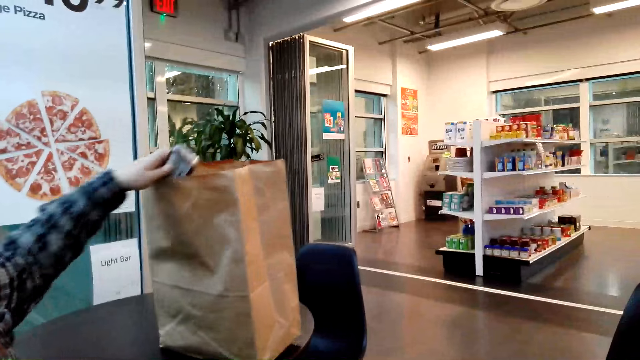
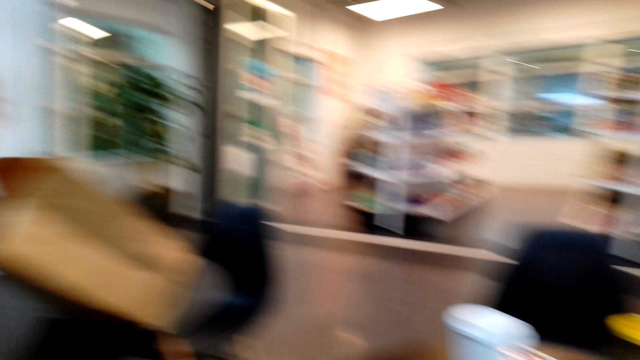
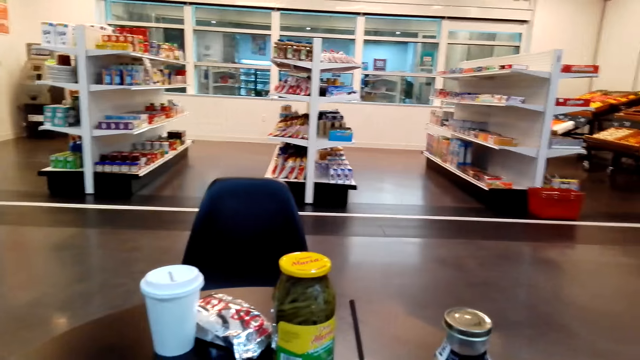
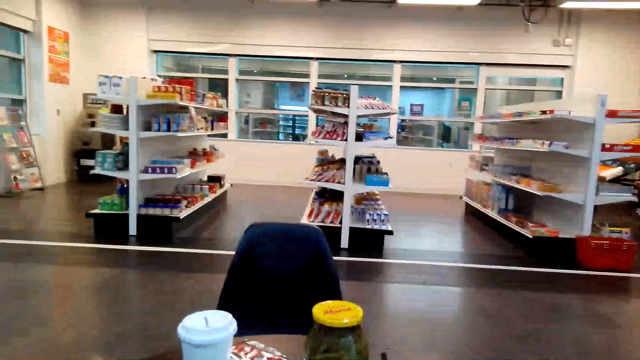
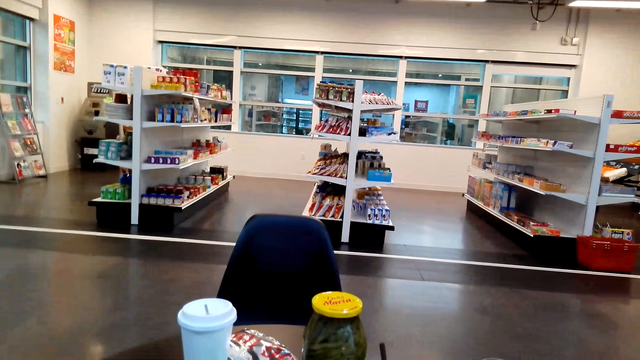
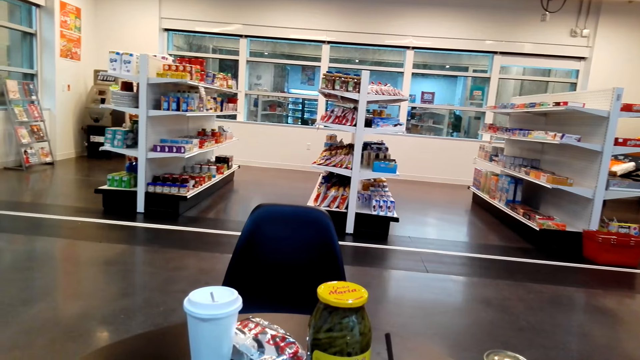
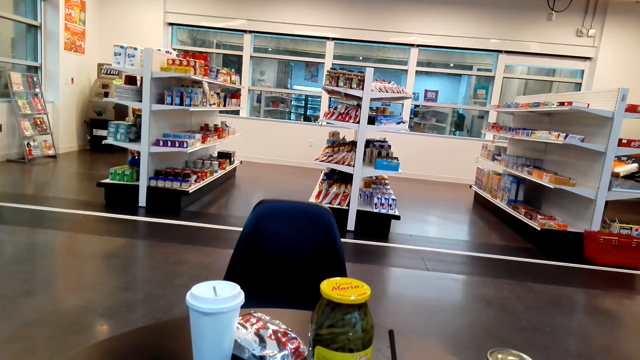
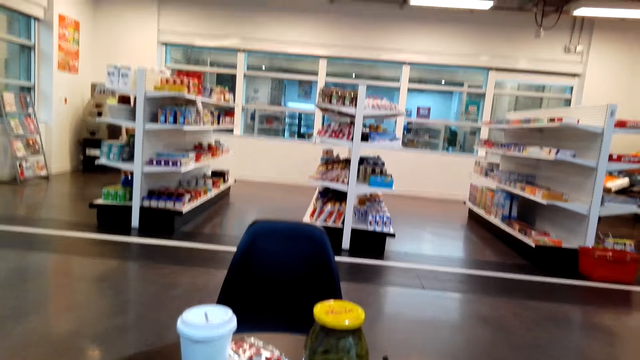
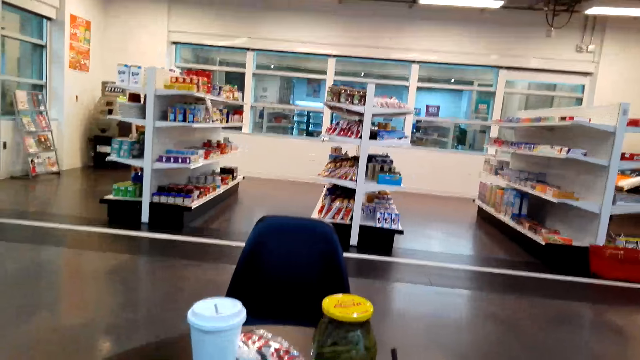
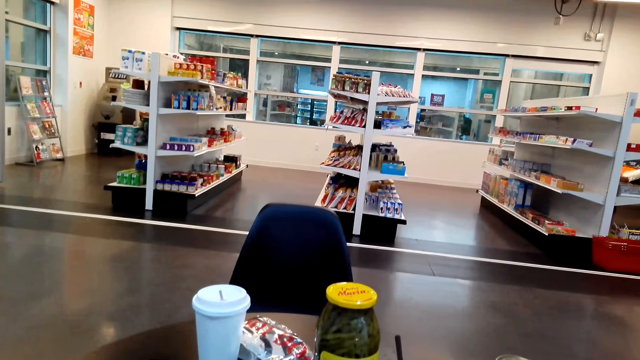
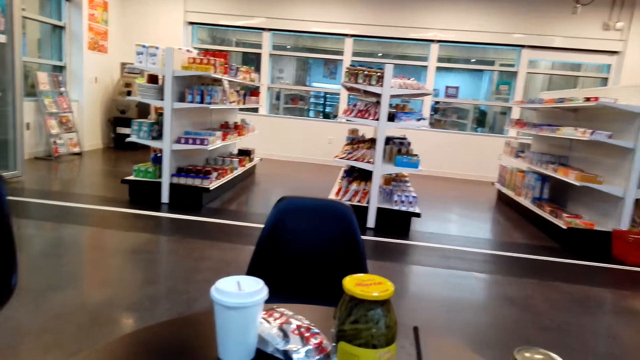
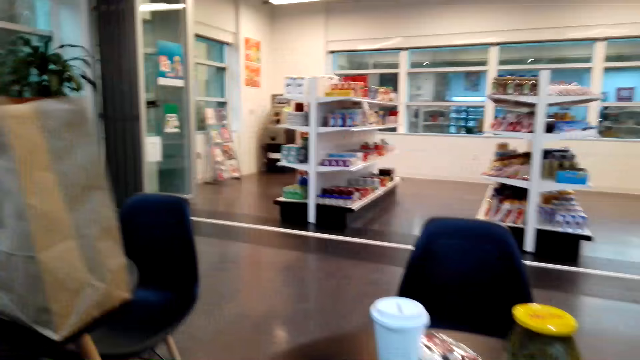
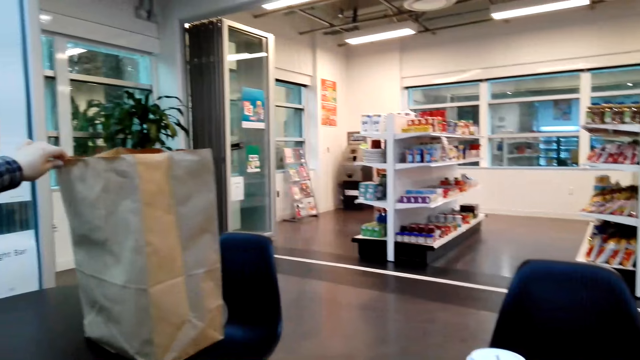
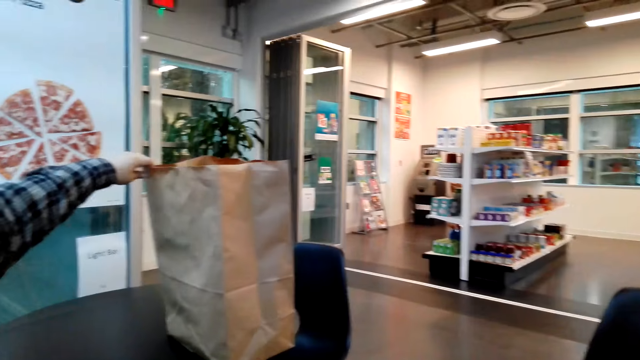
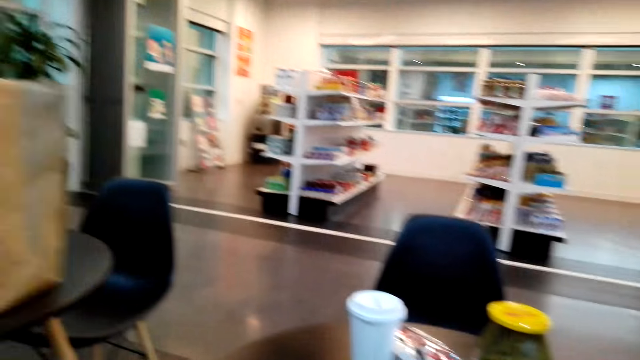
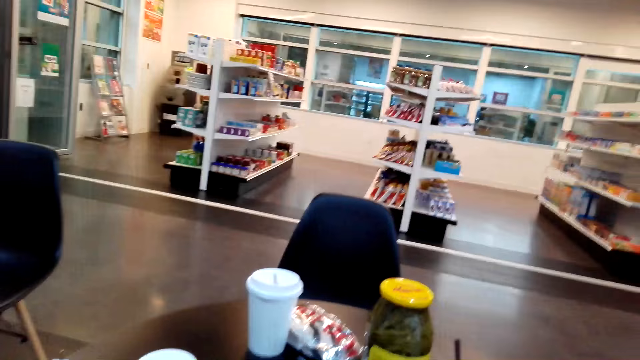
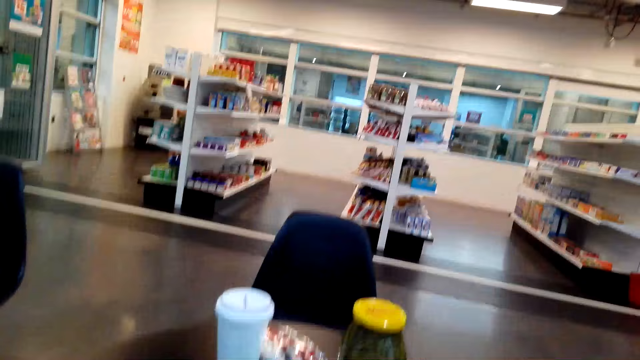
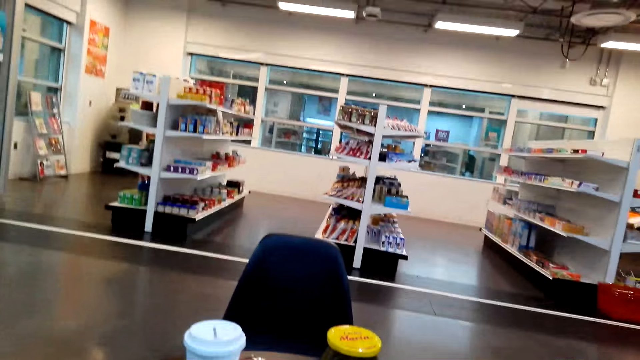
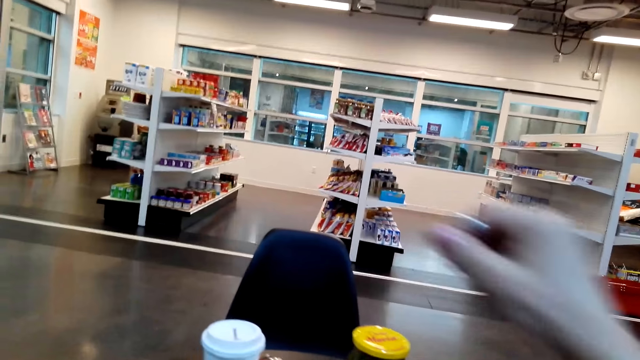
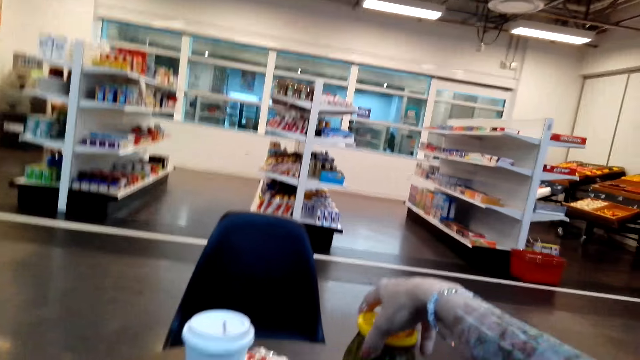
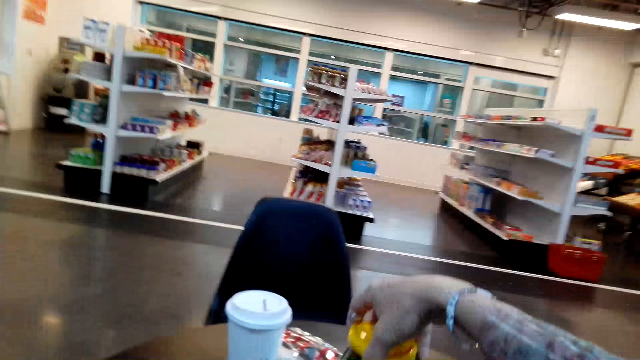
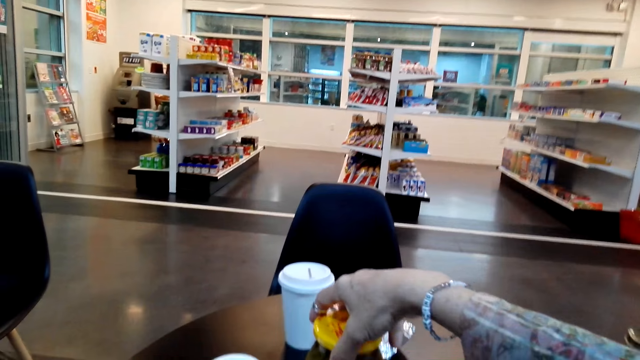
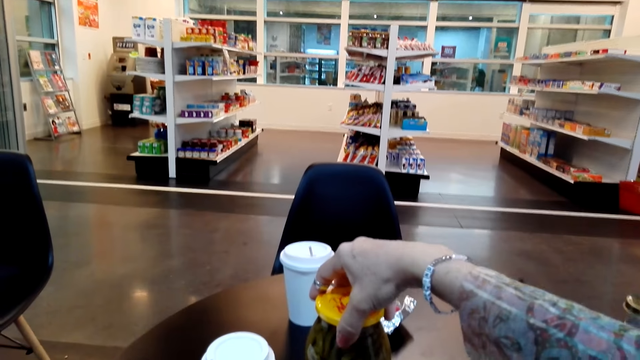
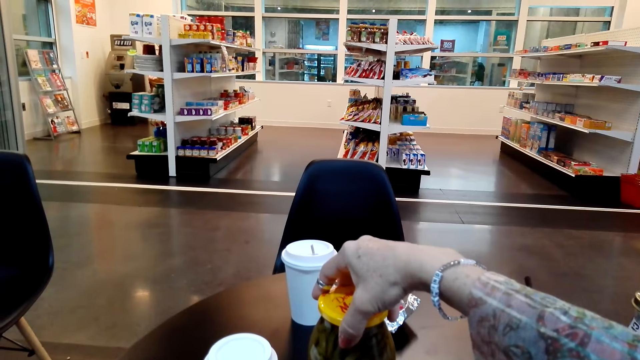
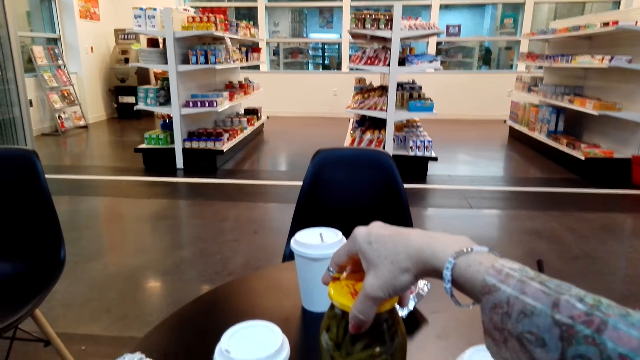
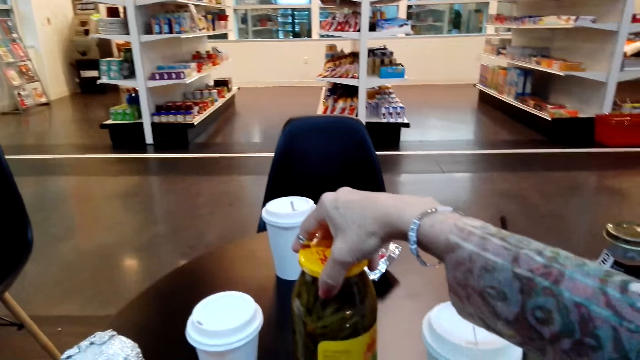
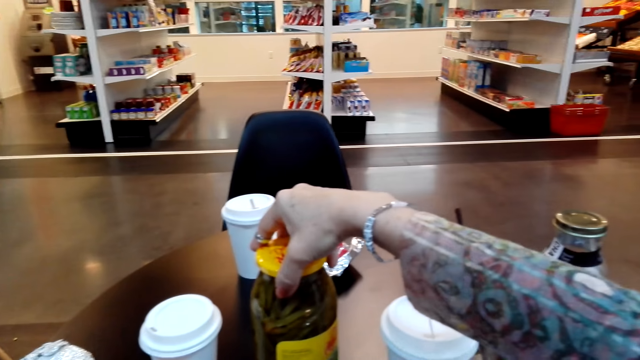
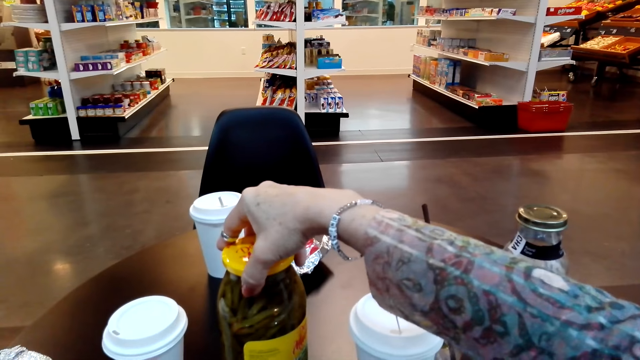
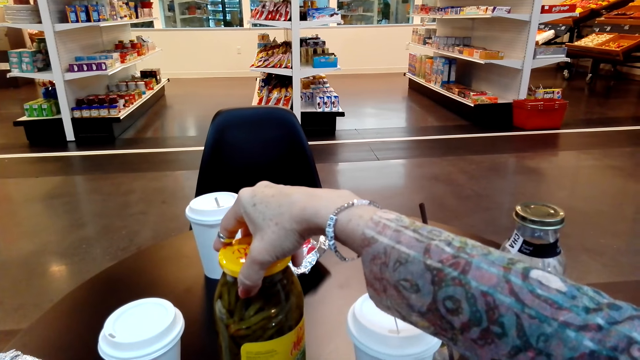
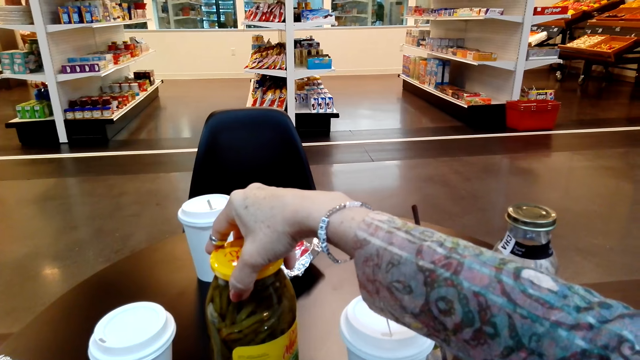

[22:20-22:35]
A person holds the shopping bag. The camera wearer holds a jar of pickles on the table. They touch the tin.

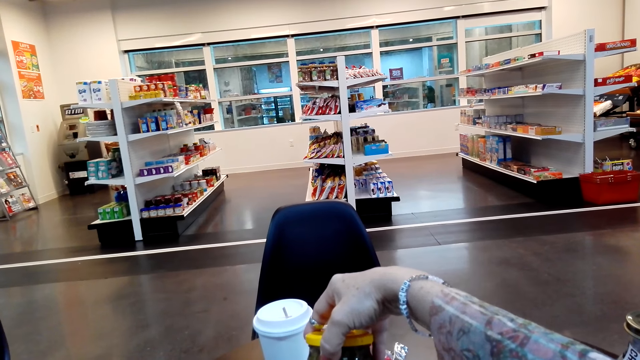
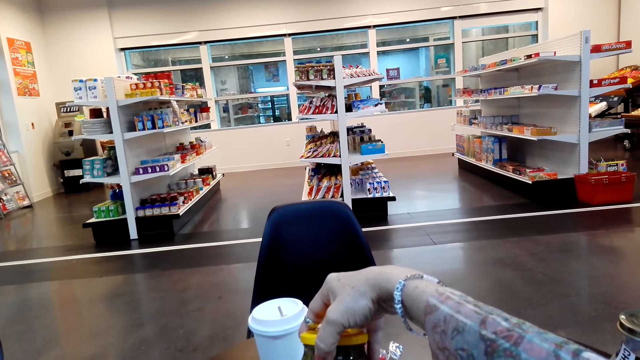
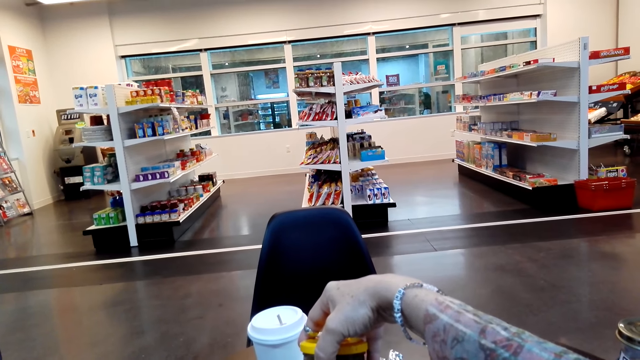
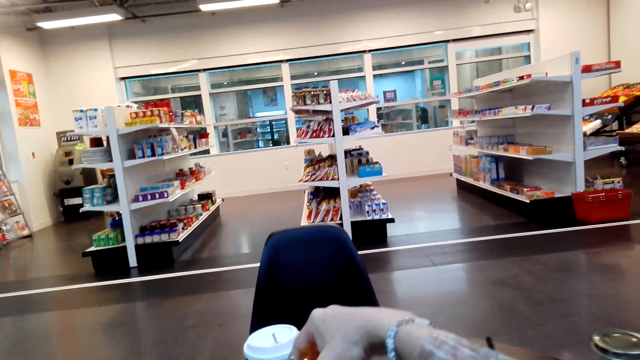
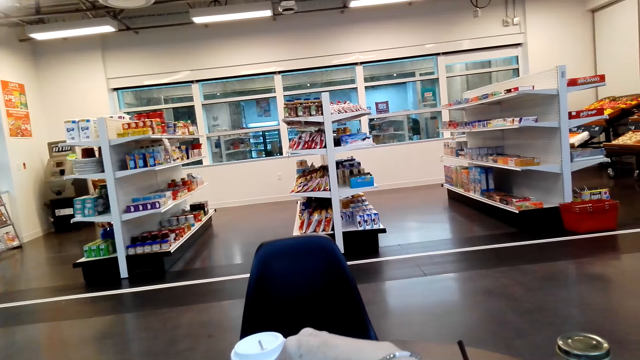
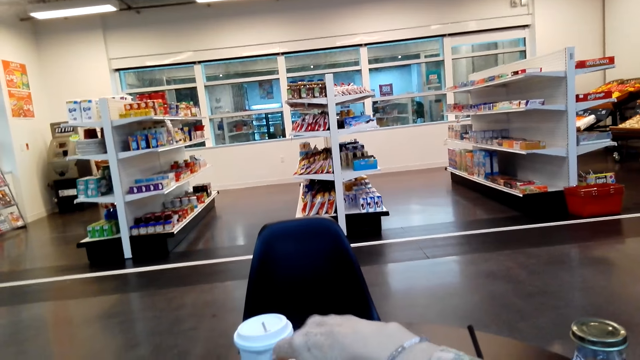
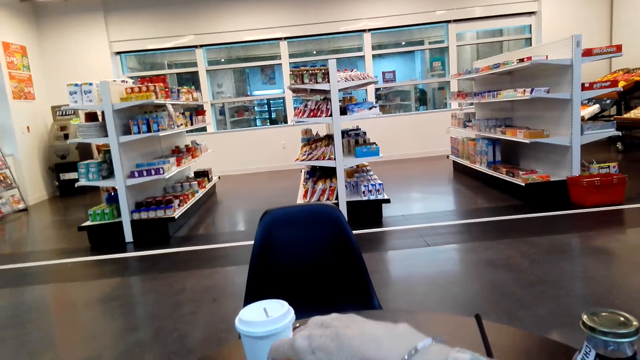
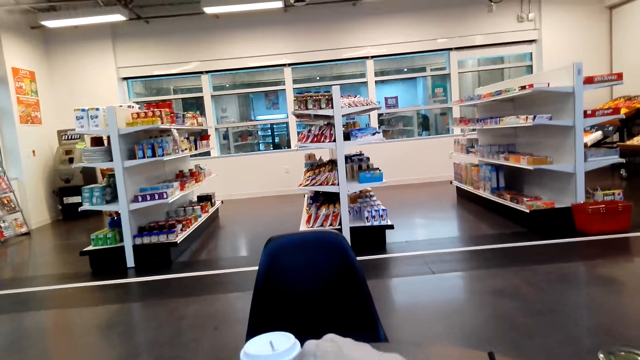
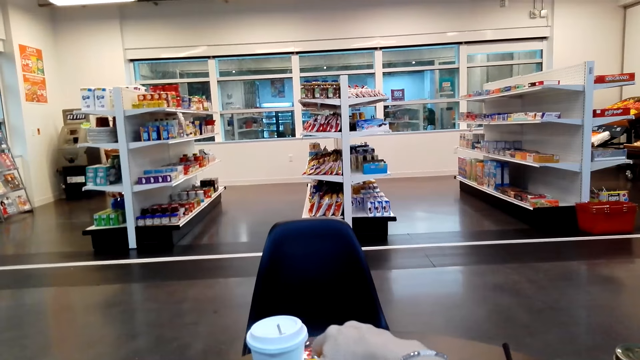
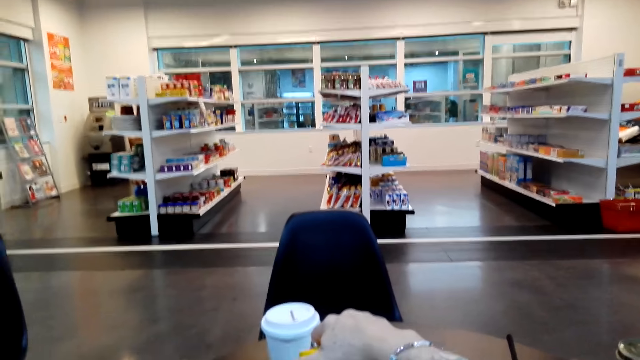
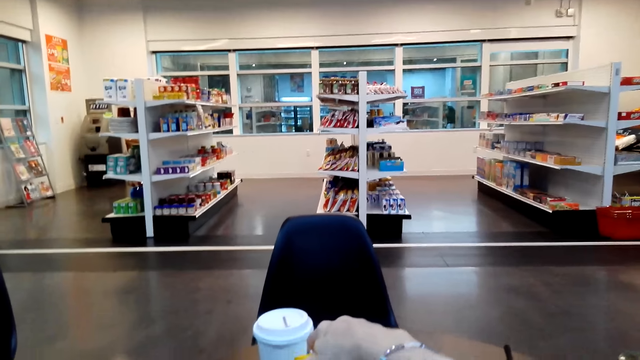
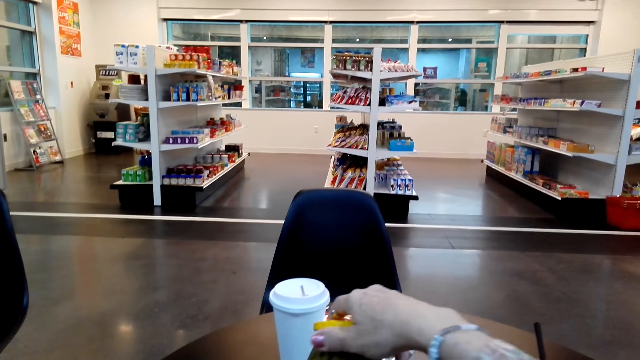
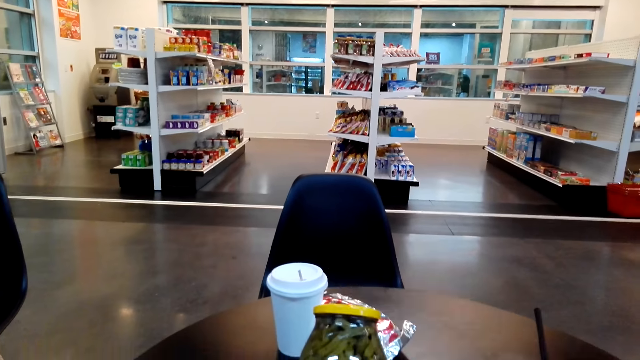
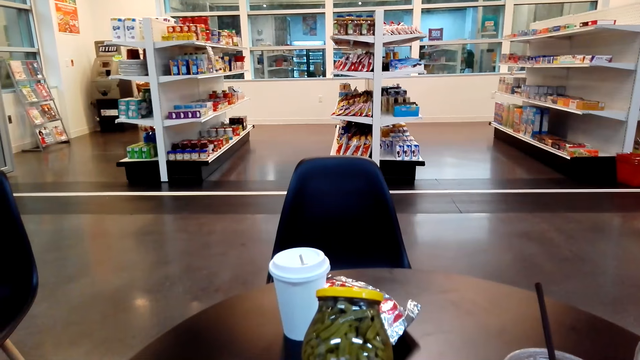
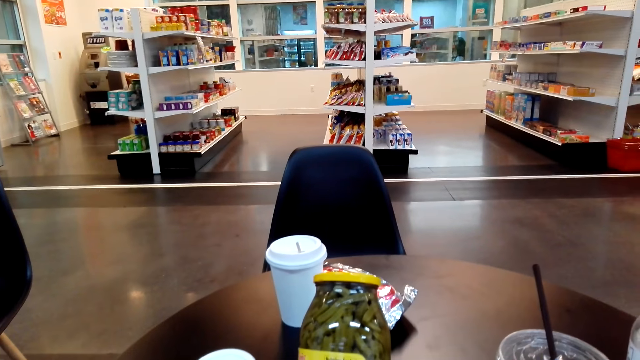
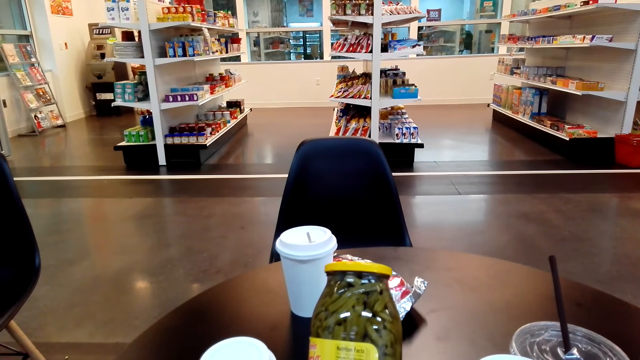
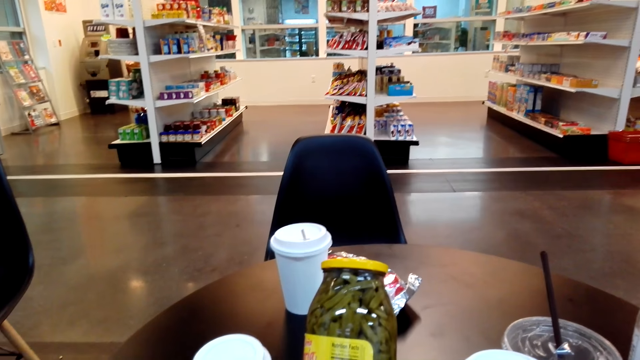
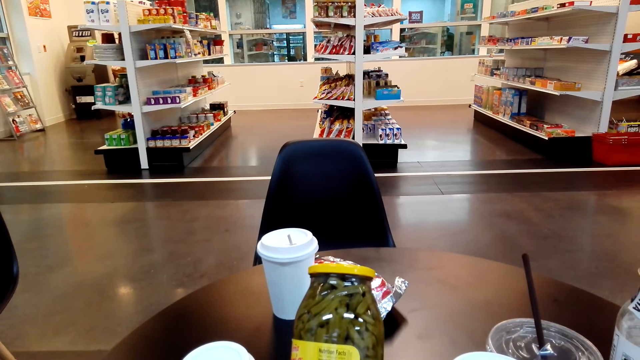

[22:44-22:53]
The camera wearer holds the tin jar.
